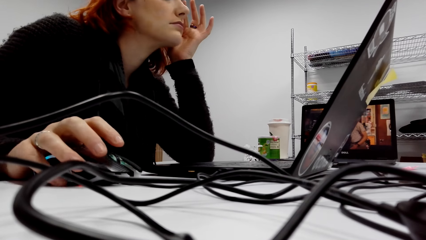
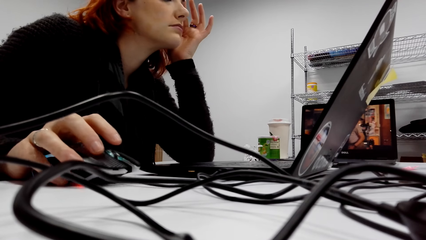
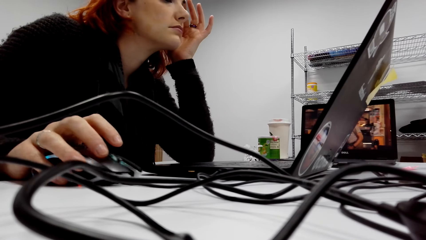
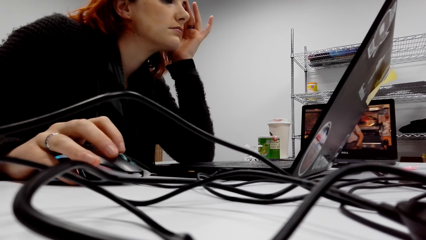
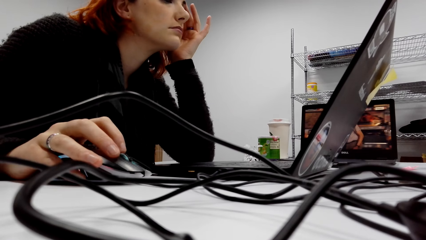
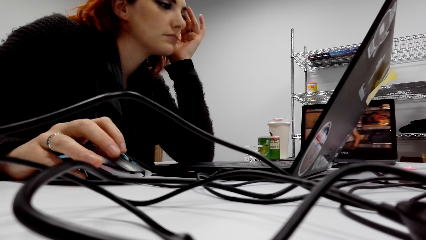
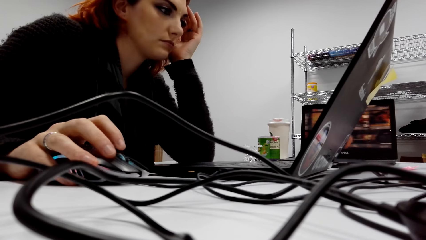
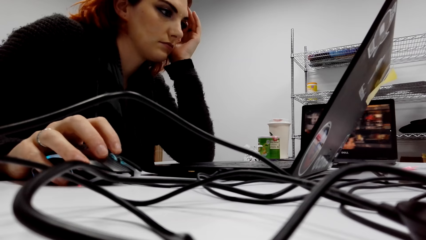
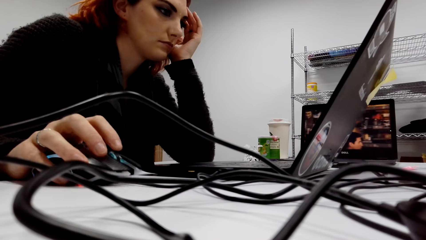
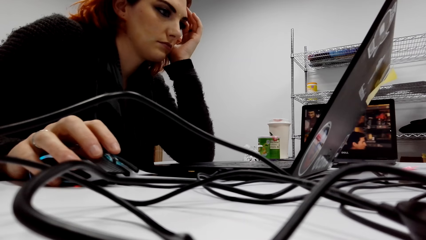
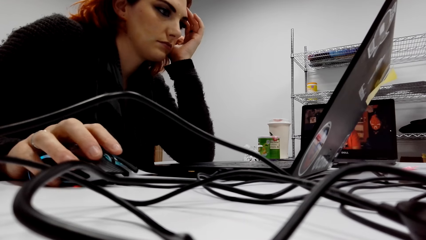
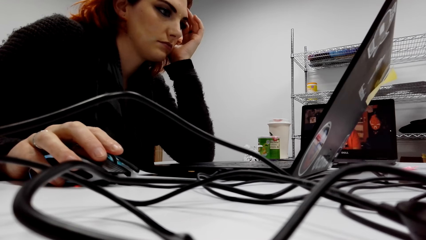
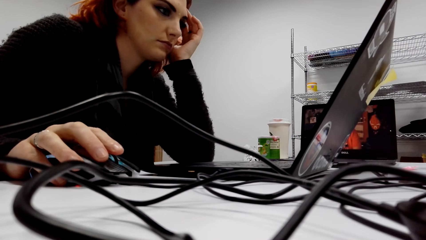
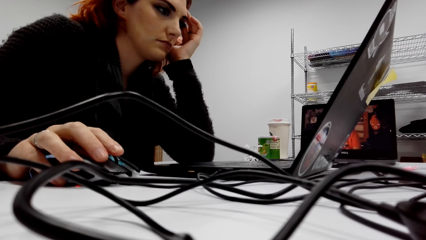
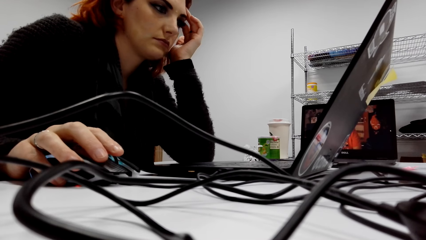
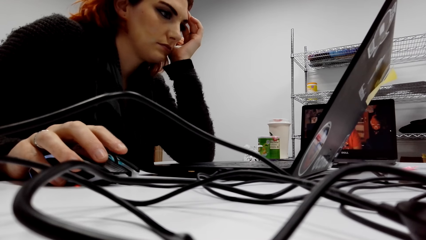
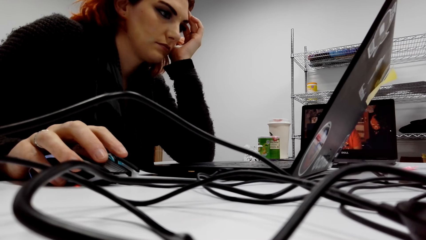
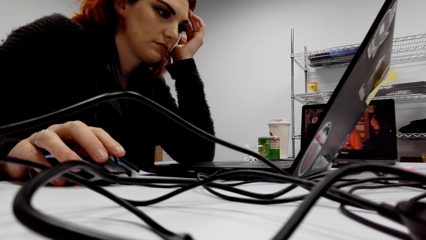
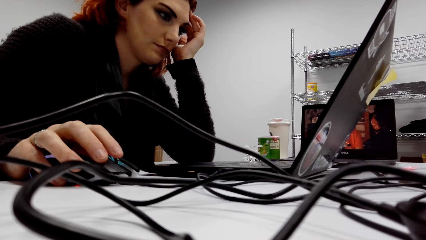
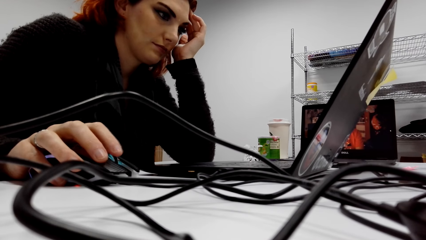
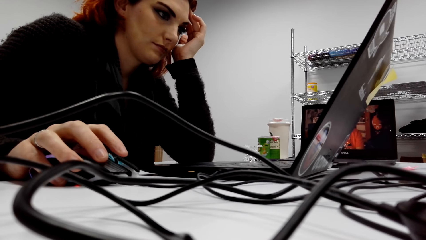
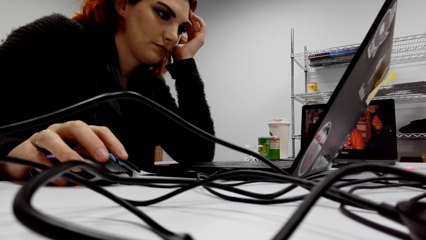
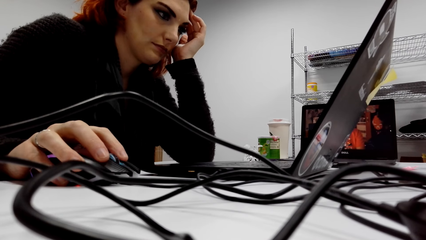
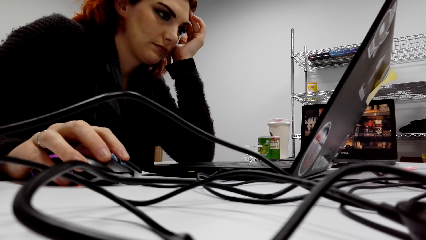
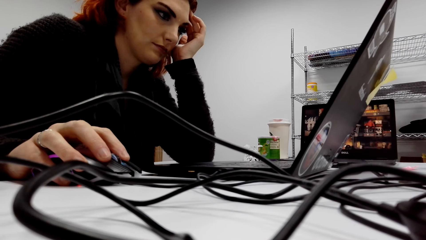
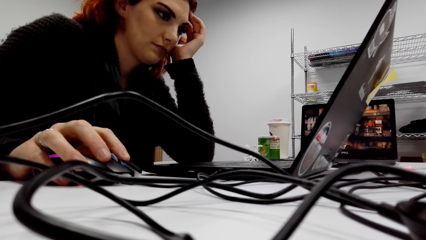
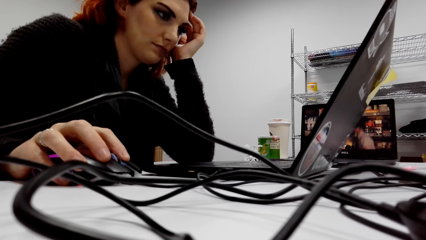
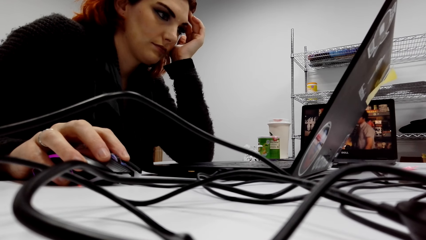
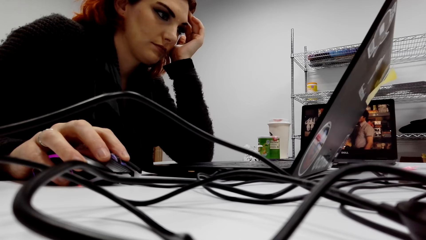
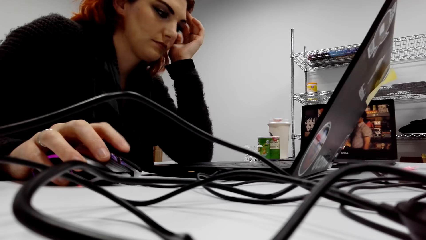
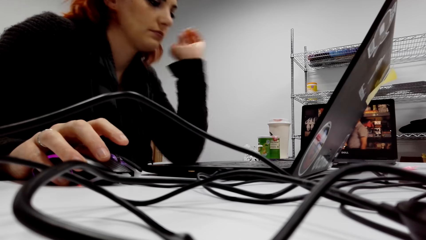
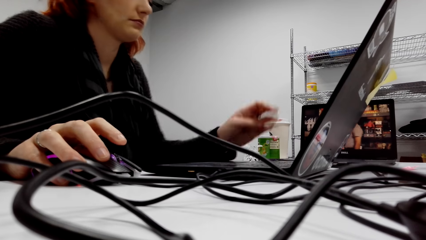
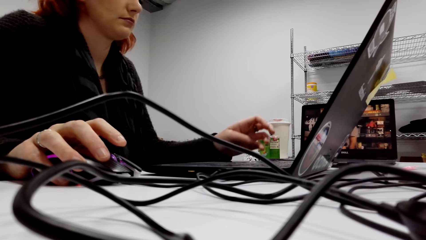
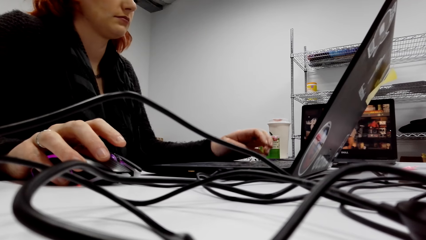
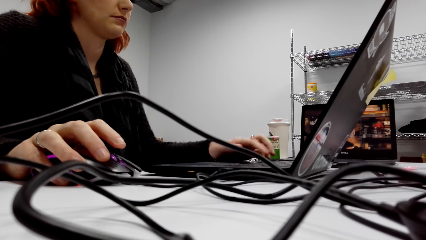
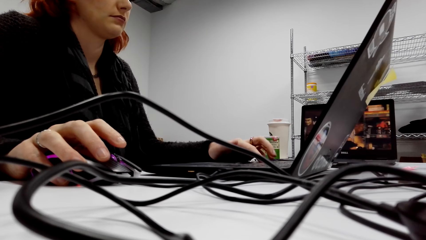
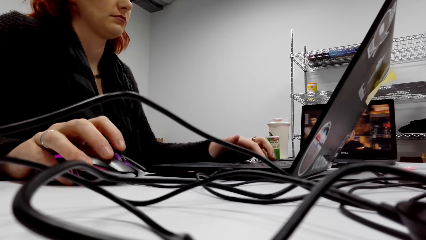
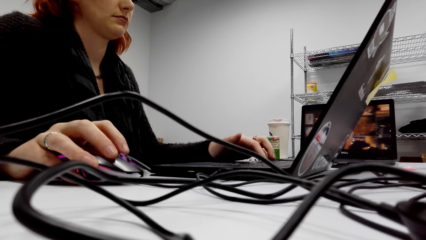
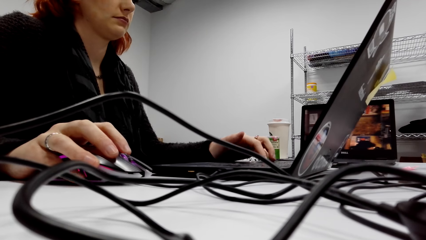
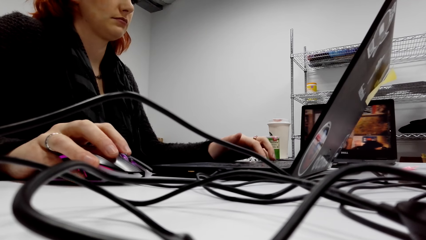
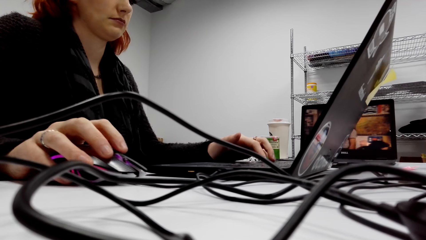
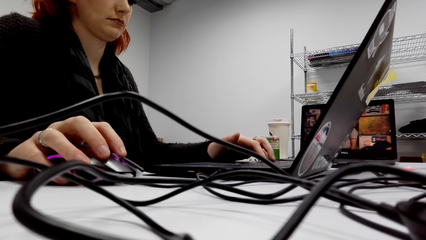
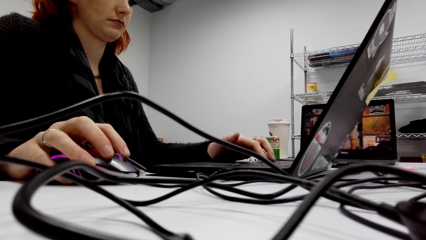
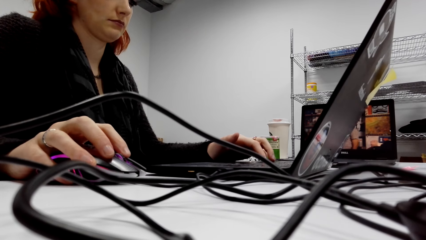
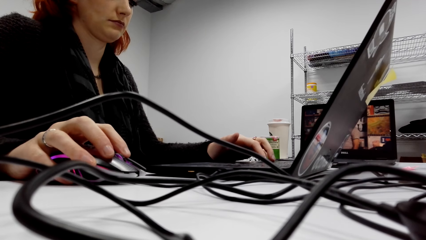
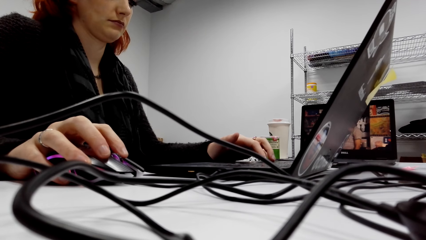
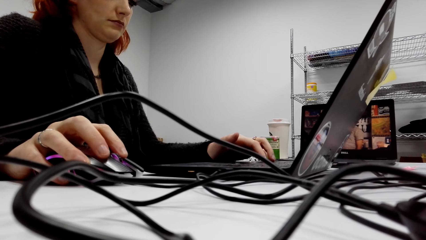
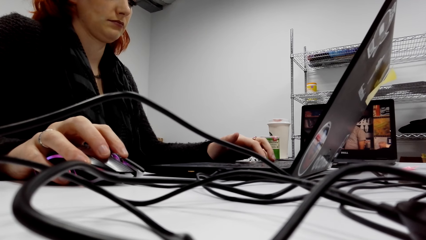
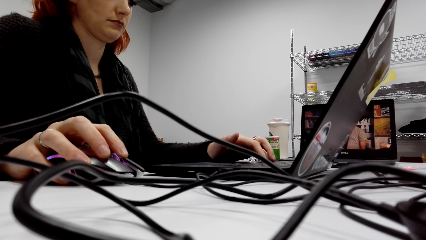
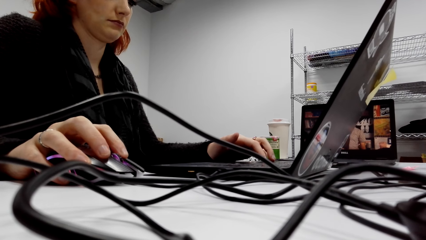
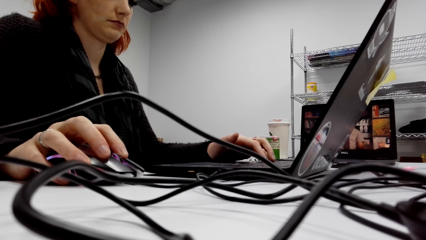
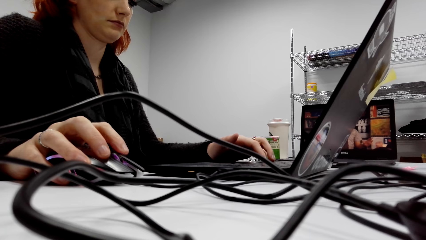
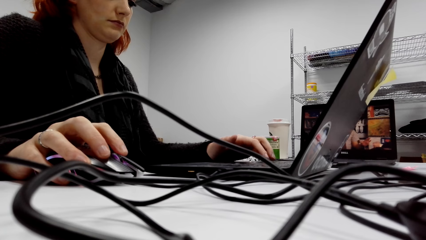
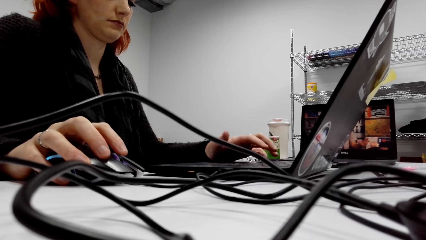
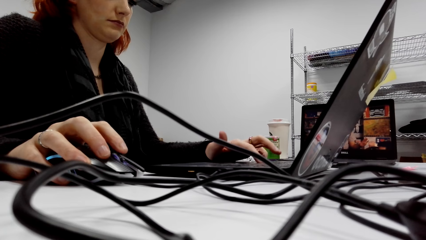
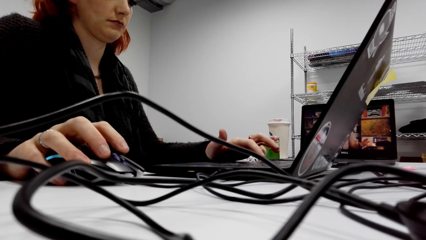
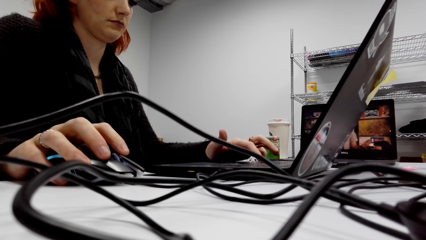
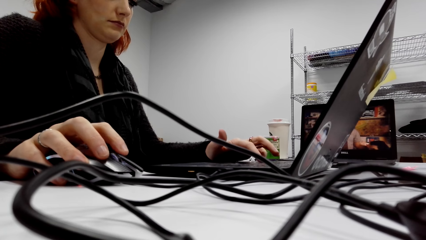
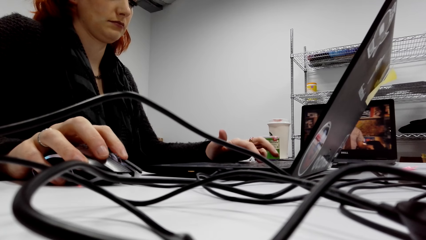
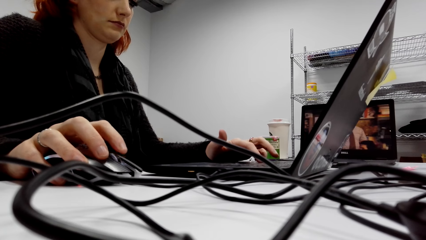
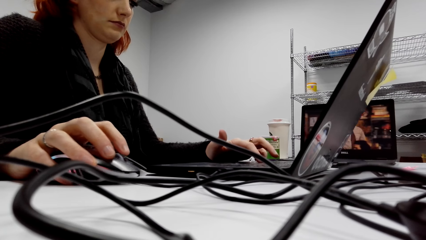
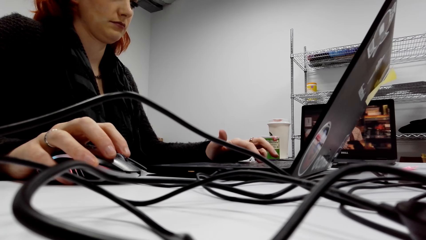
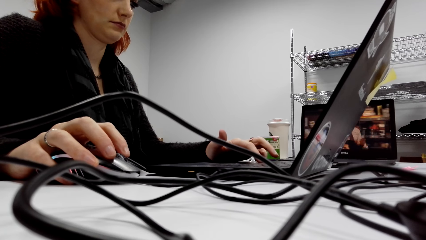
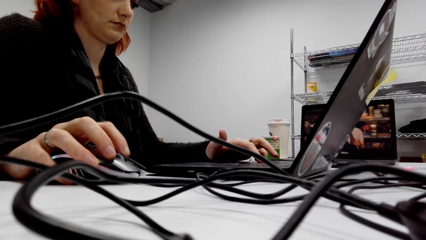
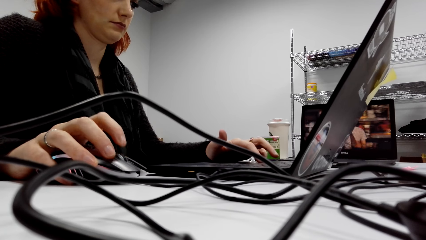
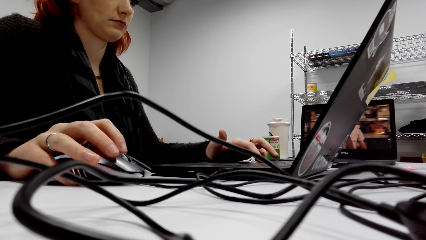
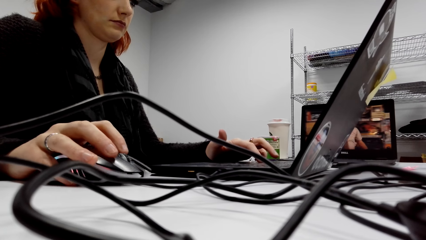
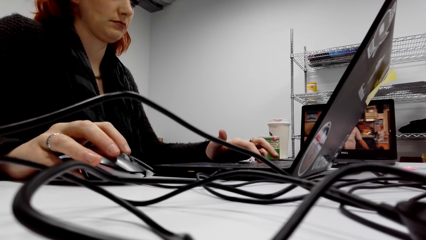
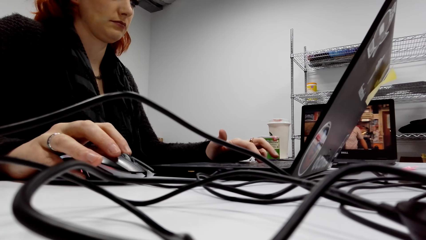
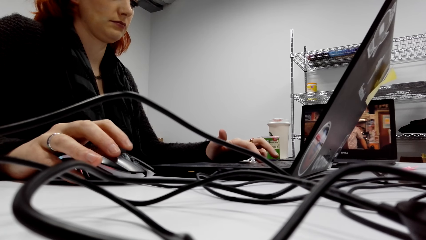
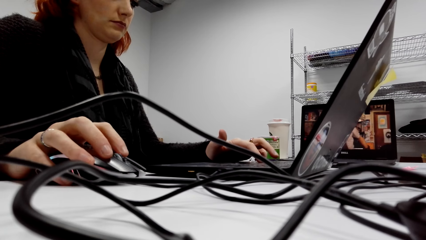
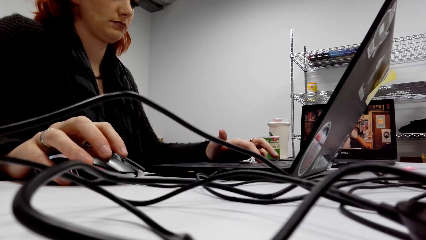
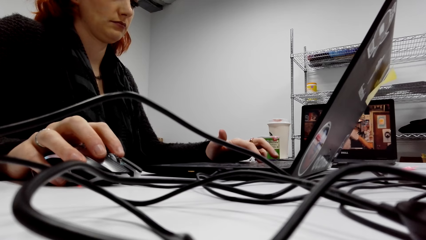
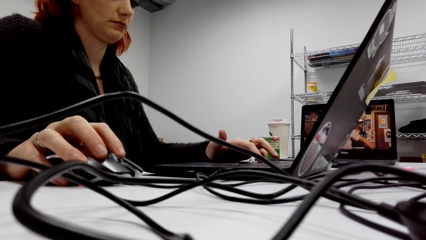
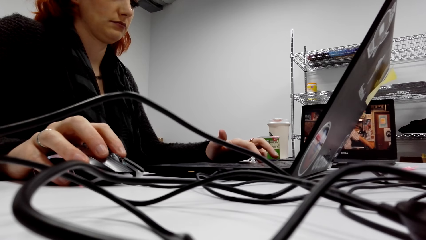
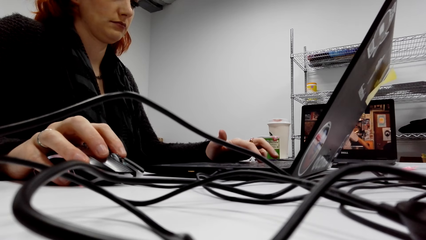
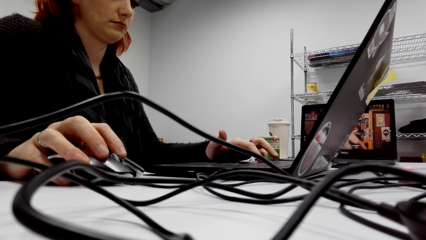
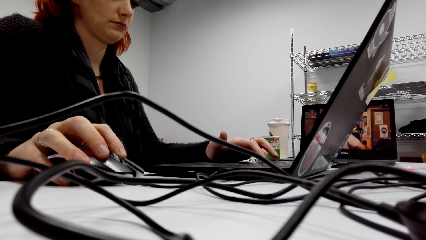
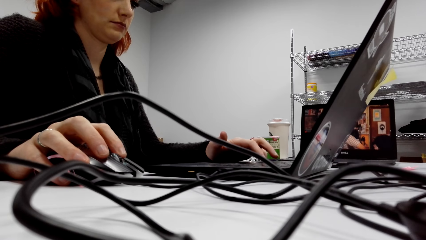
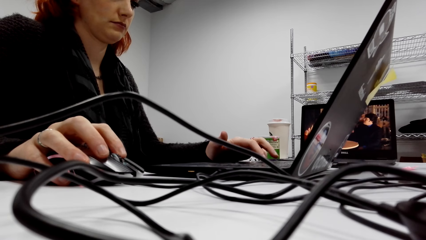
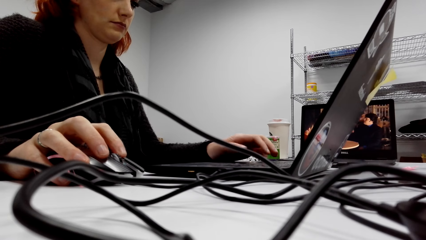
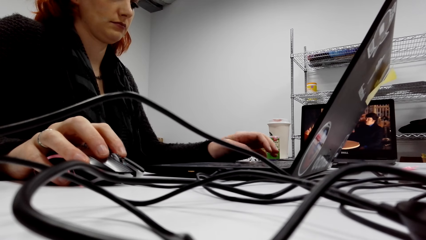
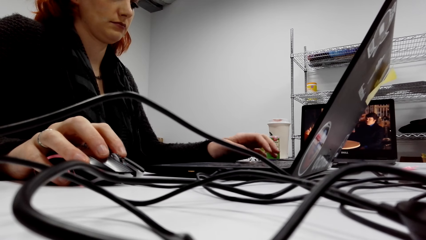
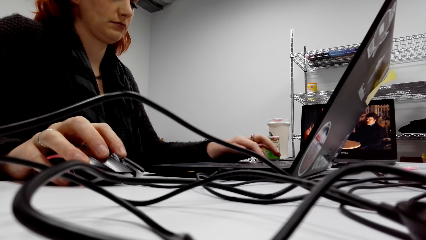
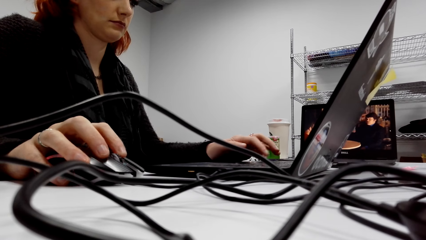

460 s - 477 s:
The camera wearer checks the laptop and uses a mouse. A lady types on the keyboard. The camera wearer uses the laptop and uses the mouse. The lady scrolls the mouse.
